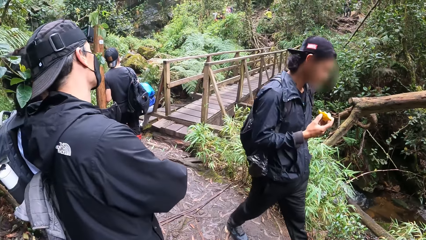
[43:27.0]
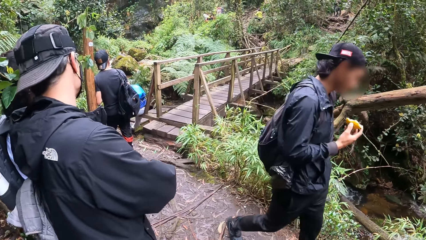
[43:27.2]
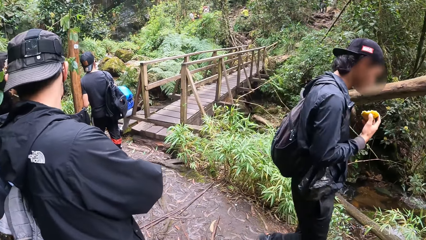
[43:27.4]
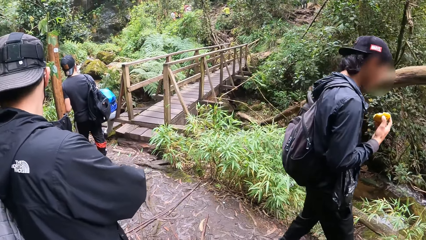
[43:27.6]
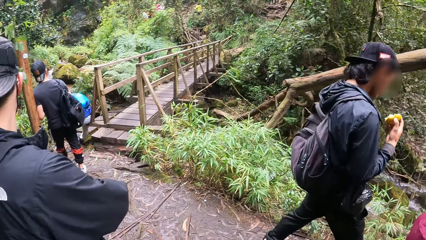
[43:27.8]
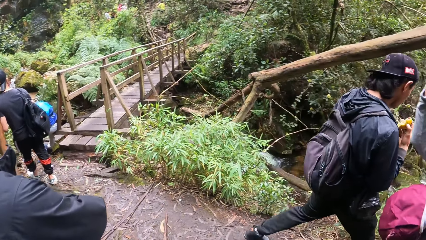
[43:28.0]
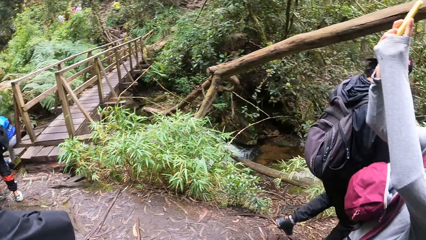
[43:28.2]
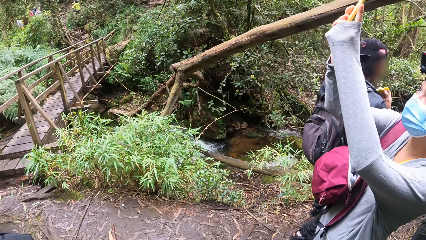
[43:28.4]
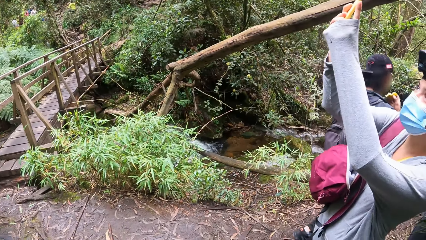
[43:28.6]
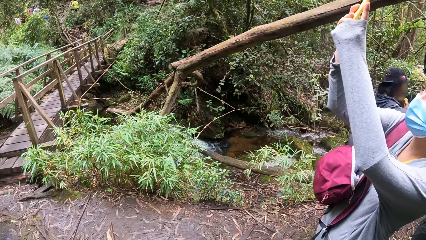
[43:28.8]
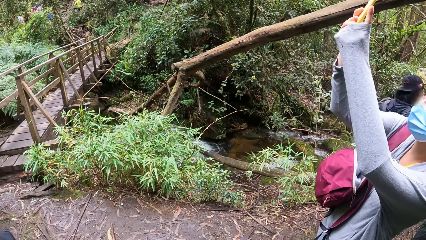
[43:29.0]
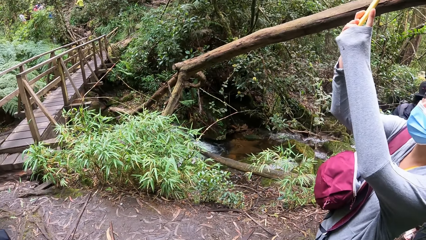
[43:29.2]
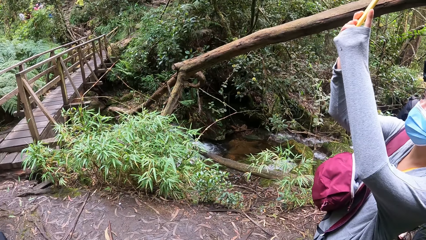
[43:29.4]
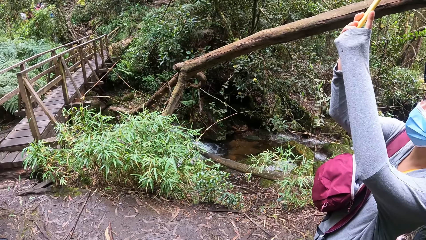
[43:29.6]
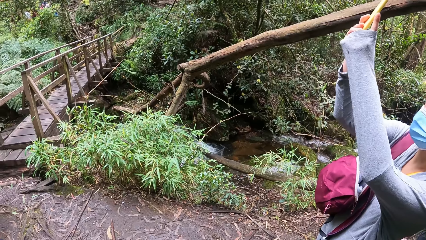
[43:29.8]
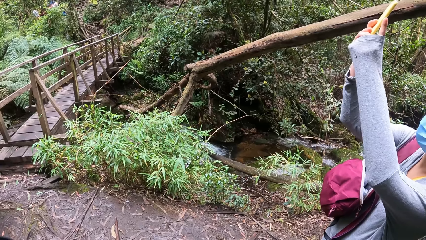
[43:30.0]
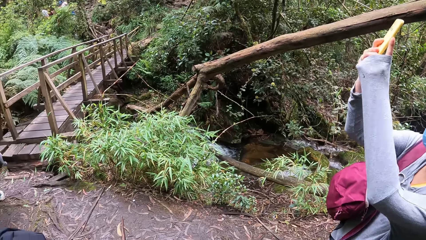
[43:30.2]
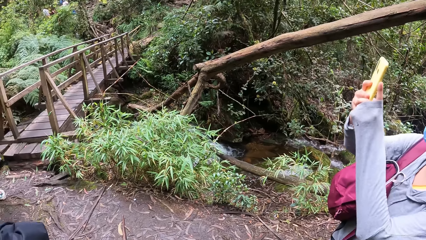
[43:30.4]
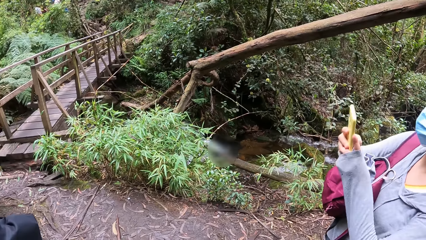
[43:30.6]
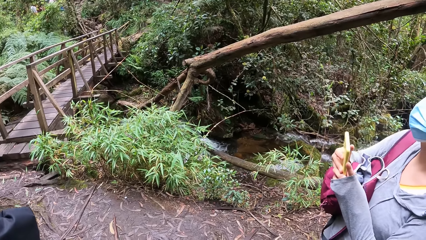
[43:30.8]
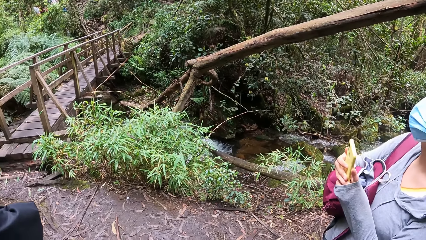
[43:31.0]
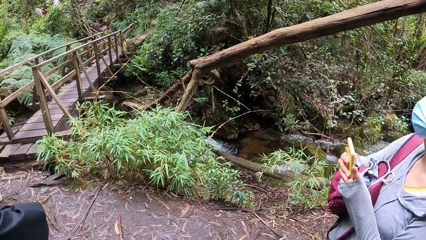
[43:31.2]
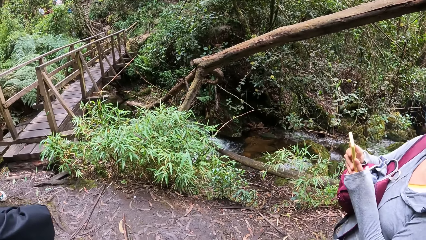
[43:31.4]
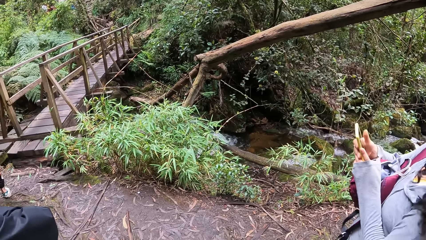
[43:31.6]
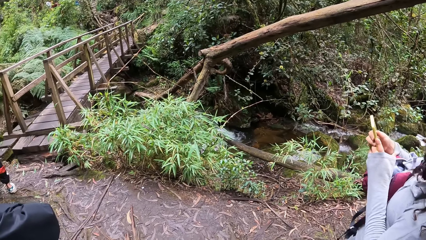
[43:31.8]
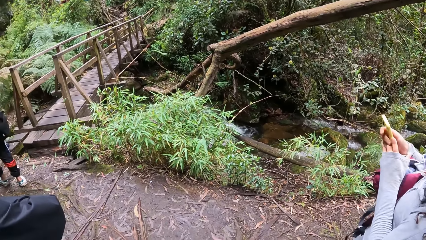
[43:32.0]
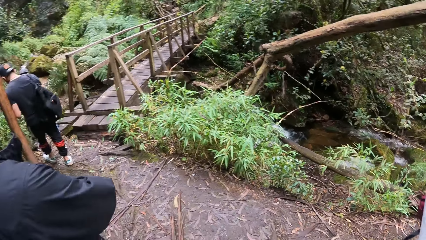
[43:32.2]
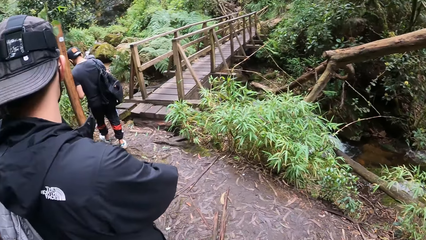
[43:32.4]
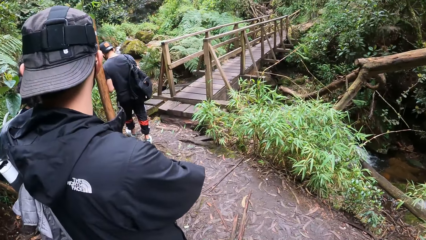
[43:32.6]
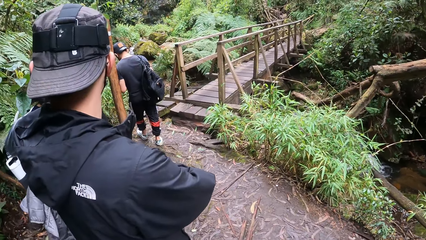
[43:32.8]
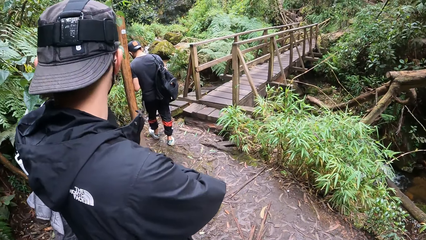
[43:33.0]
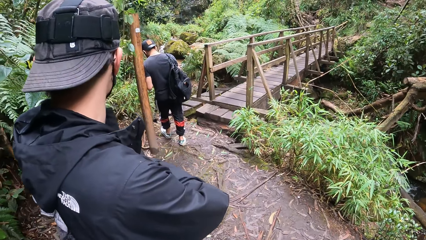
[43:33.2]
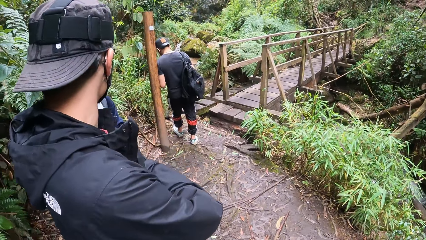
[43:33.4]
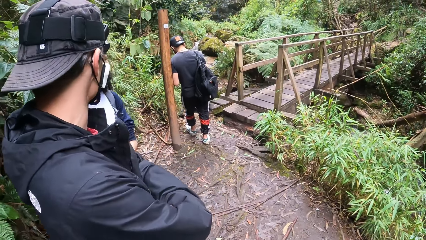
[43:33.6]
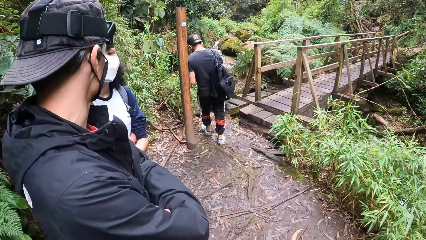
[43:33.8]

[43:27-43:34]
A woman takes a picture with a phone in both hands.

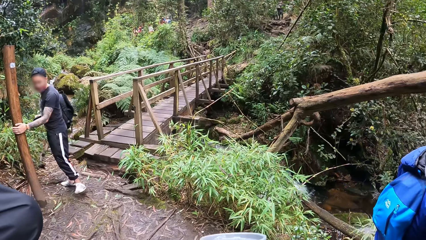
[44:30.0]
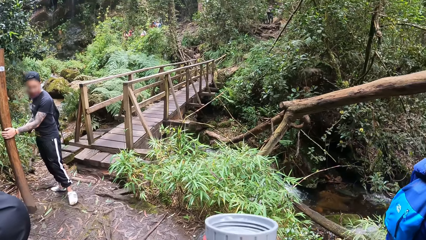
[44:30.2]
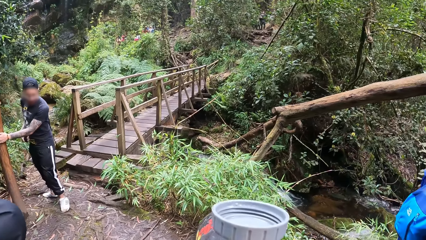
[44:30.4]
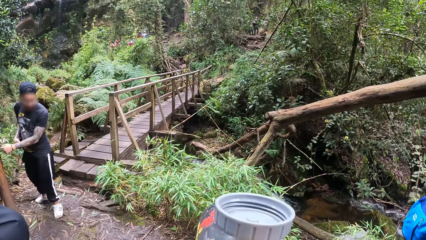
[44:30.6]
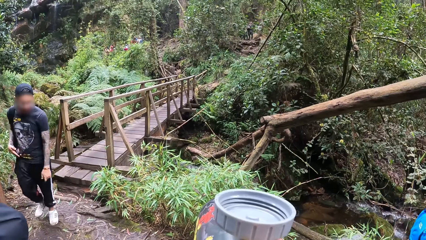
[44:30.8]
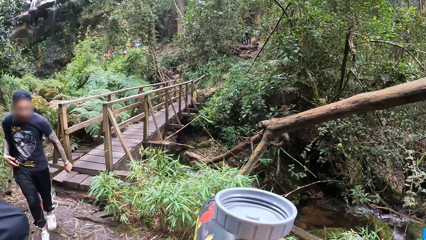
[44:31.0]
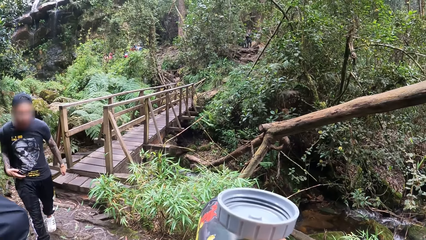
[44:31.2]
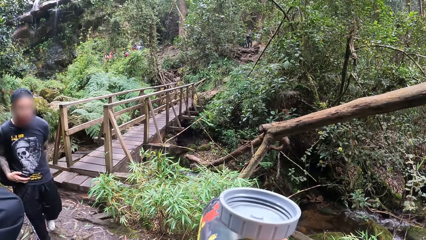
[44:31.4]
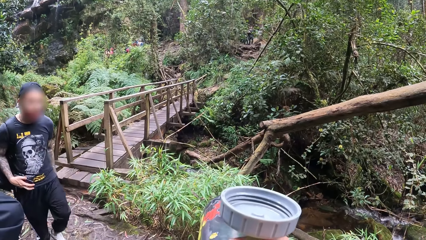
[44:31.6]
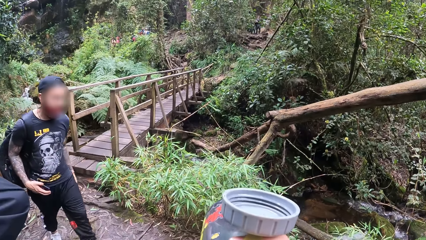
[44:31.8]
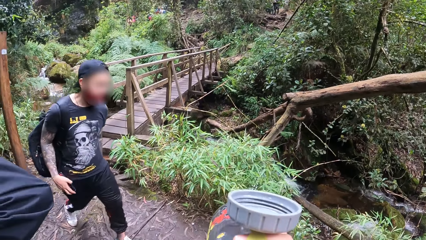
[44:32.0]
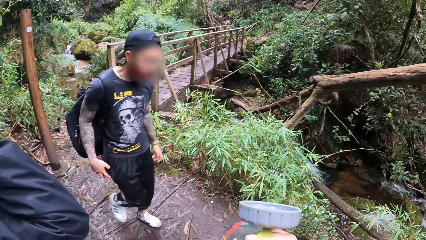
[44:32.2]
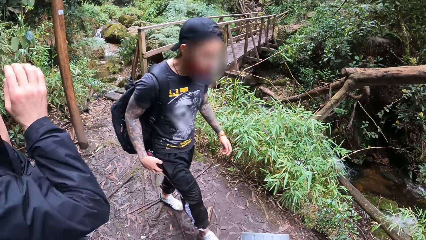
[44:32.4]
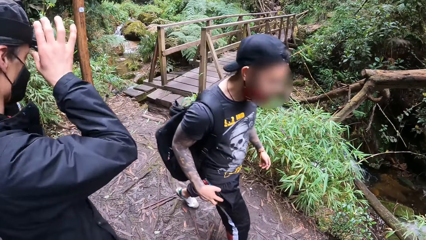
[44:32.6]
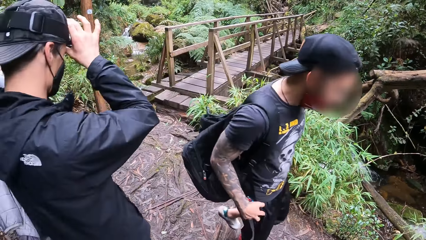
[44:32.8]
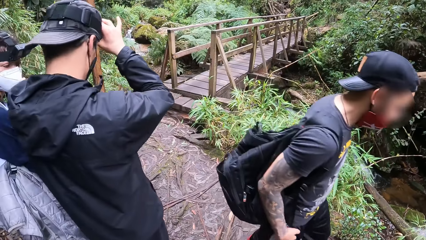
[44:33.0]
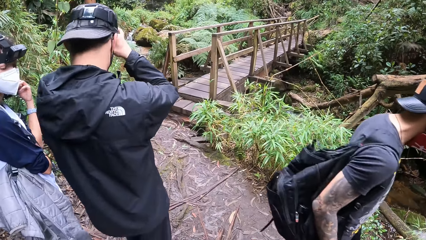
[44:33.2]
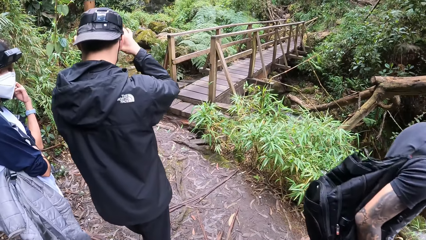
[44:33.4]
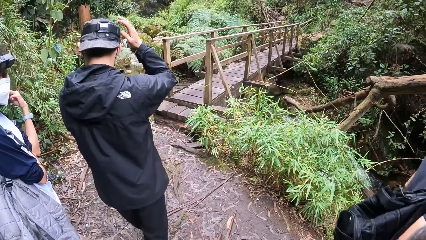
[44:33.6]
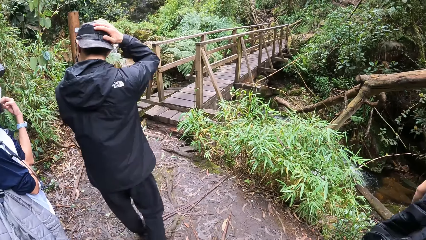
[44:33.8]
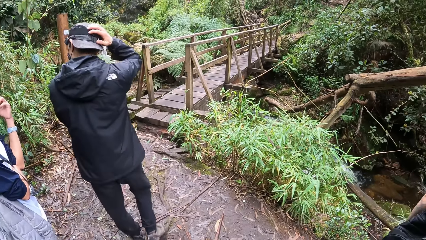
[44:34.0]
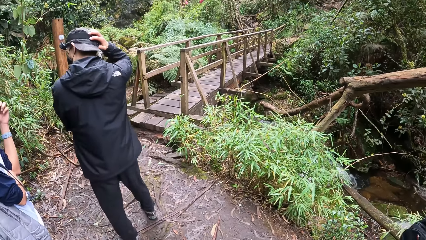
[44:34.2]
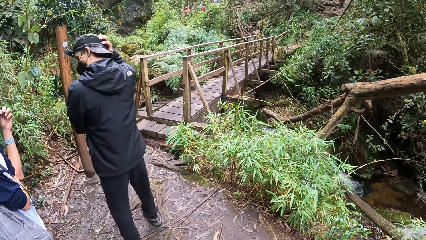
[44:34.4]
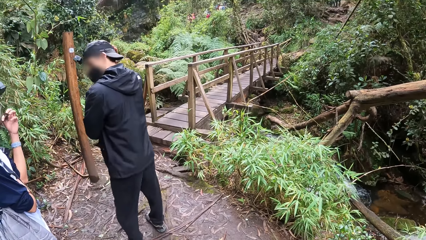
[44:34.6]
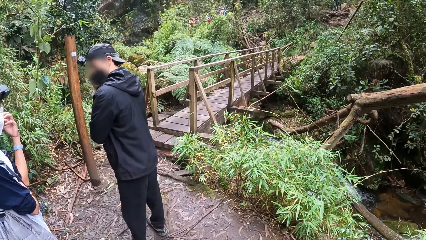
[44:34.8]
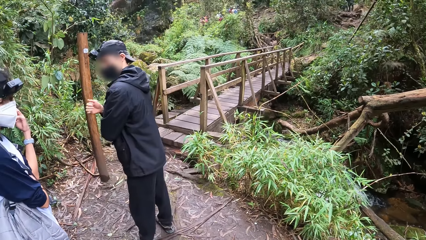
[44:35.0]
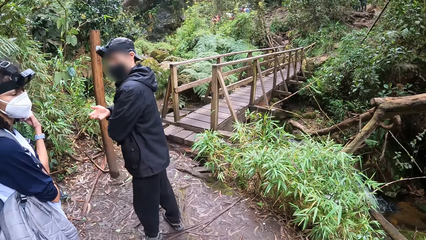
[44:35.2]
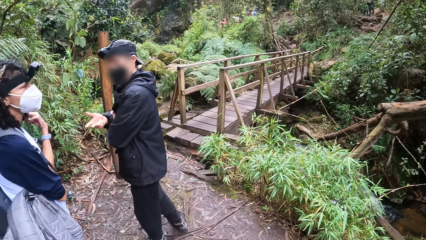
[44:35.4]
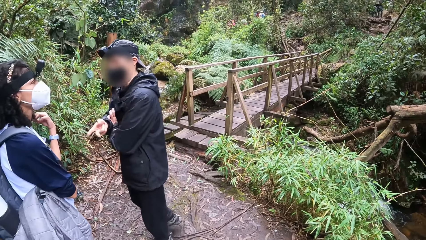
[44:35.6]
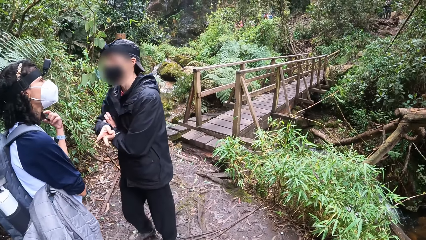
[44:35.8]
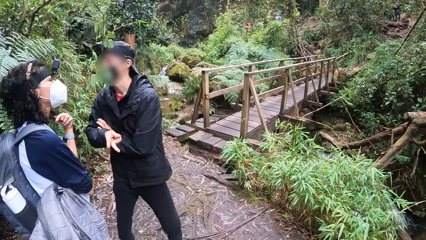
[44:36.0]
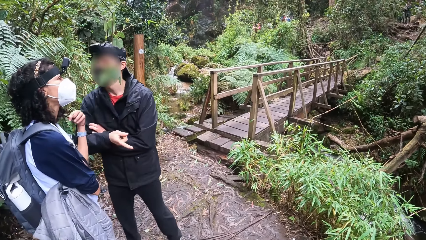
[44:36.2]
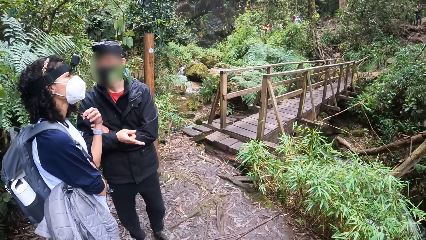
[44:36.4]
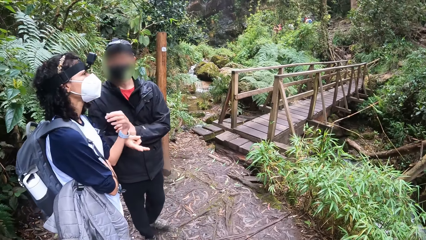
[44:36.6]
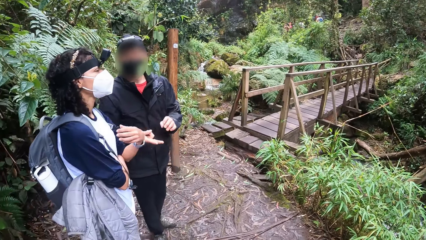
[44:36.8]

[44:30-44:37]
The camera wearer lifts the bottle up.

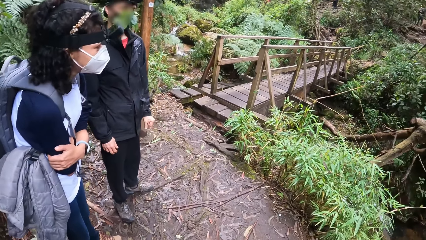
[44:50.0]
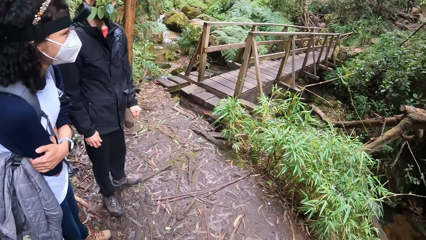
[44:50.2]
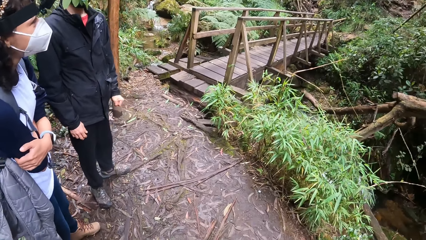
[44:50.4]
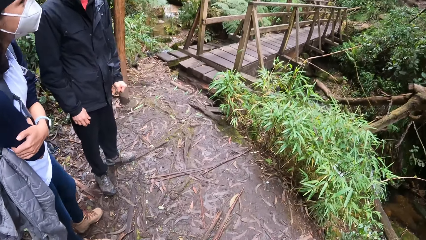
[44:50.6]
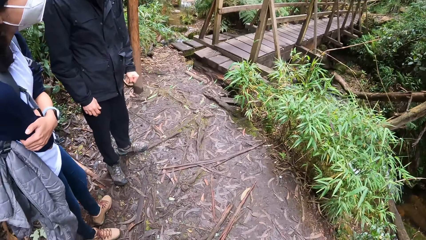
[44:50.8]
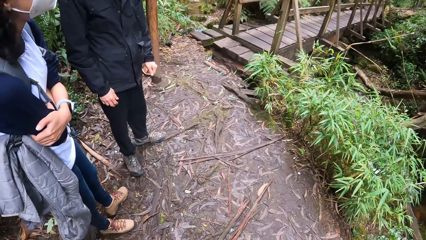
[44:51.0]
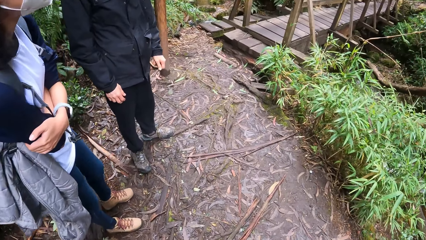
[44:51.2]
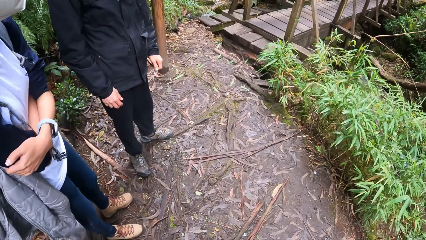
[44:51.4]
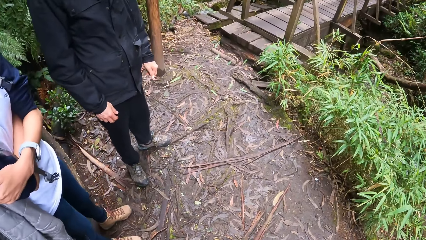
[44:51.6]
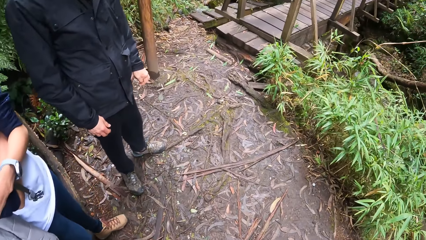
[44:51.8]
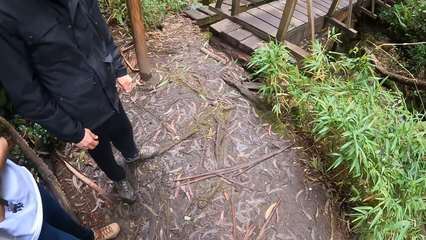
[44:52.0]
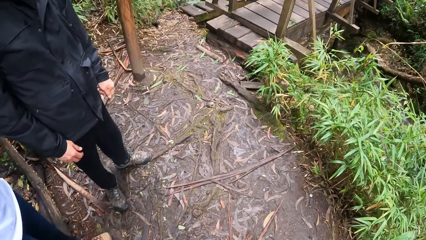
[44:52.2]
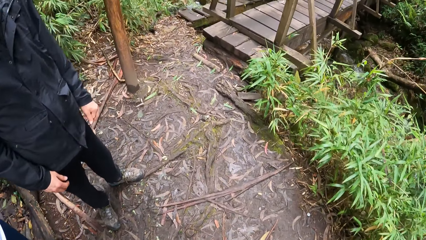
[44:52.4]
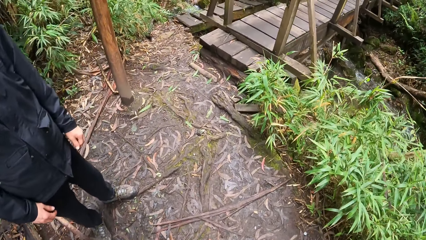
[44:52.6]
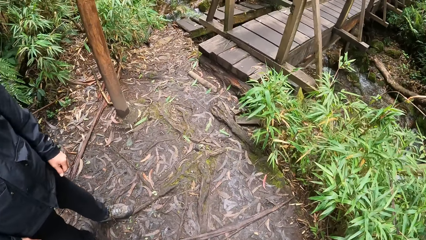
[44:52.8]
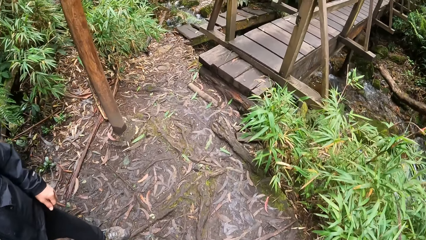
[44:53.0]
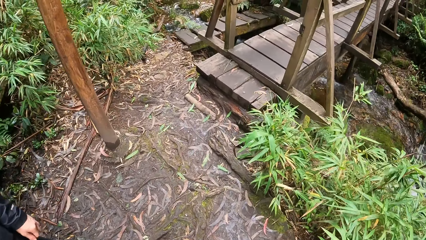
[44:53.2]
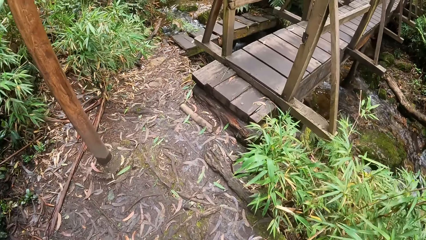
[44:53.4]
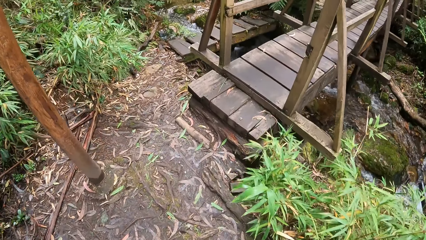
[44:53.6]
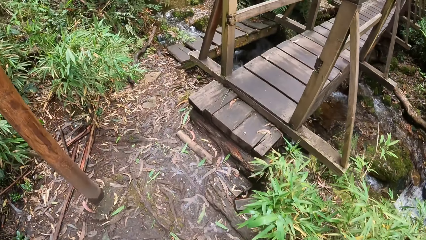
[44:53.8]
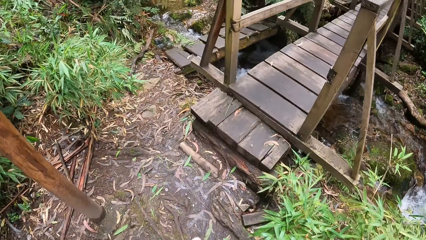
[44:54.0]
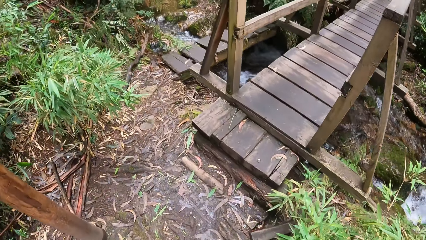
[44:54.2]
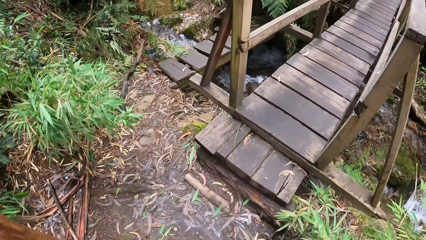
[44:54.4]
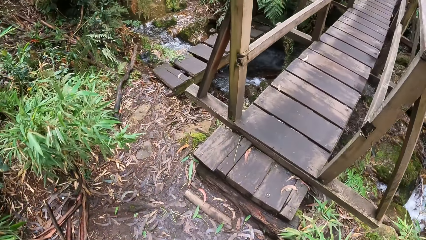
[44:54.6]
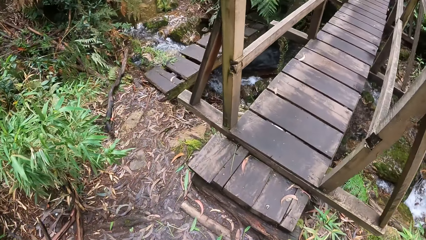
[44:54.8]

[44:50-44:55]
The camera wearer walks towards a wooden bridge. They walk on the field.
